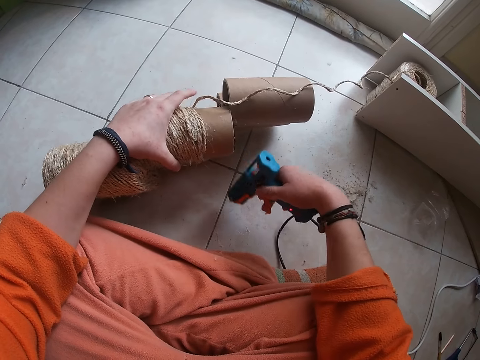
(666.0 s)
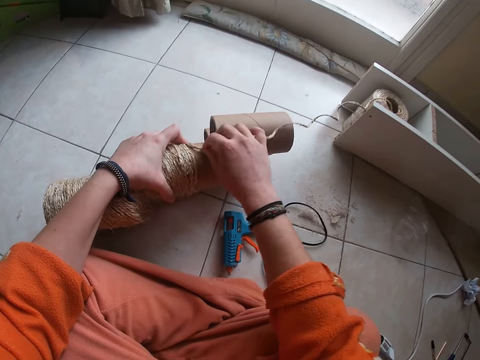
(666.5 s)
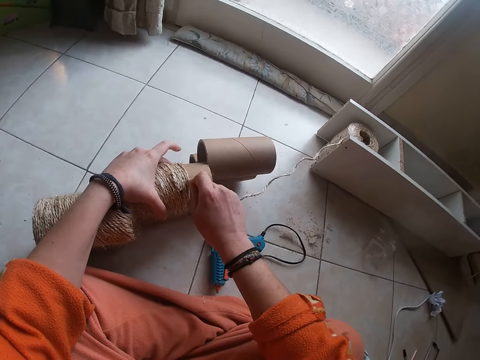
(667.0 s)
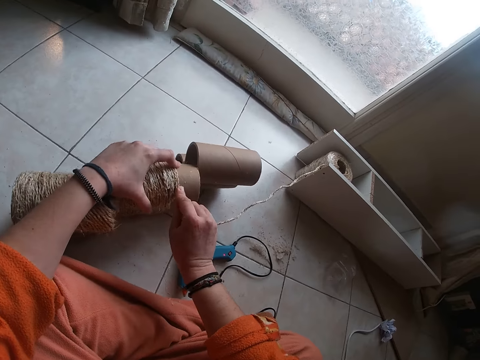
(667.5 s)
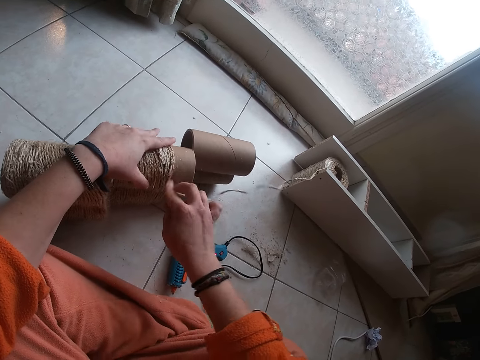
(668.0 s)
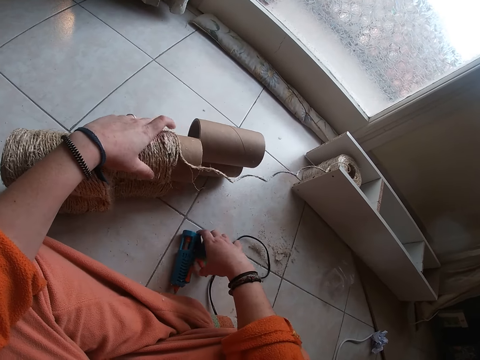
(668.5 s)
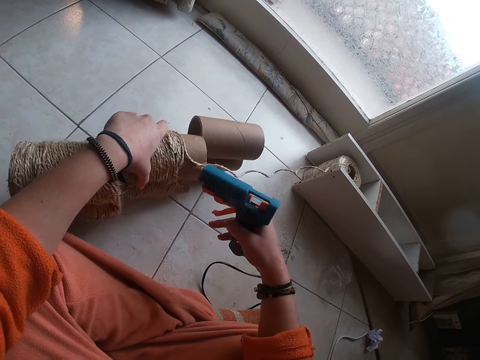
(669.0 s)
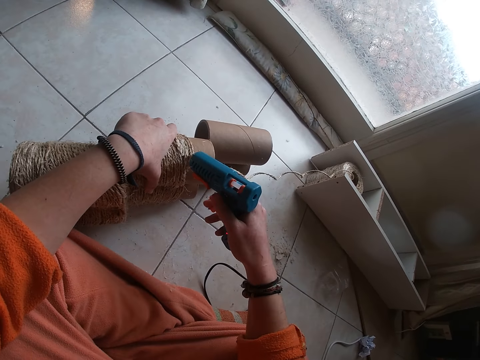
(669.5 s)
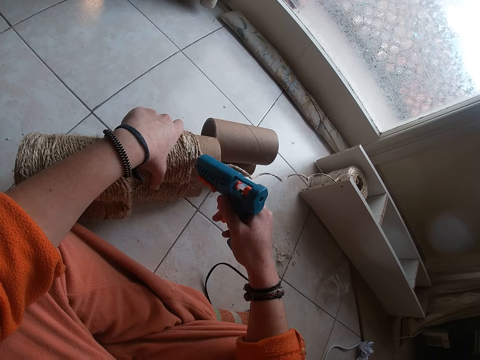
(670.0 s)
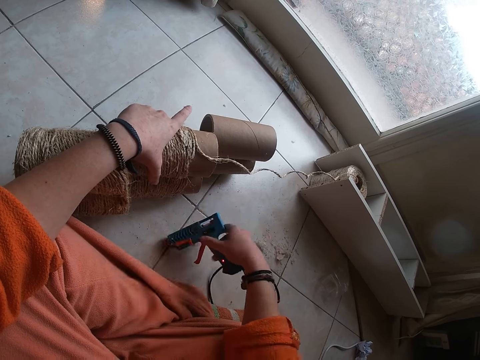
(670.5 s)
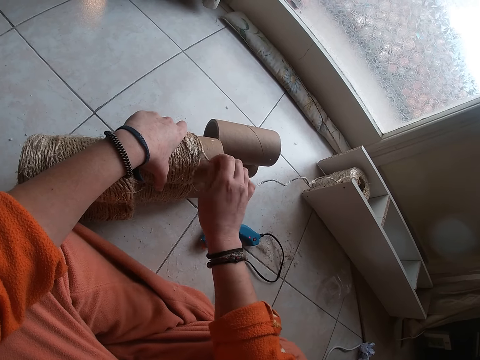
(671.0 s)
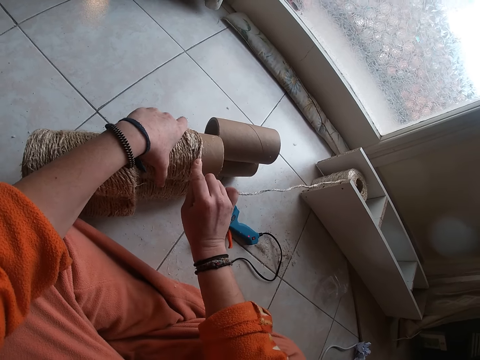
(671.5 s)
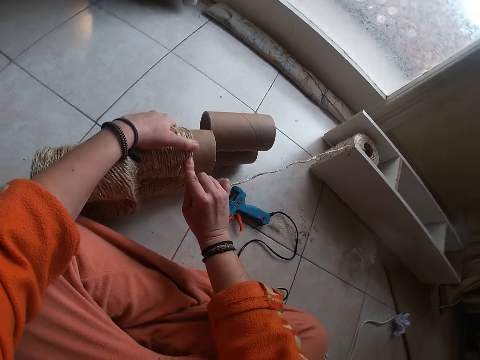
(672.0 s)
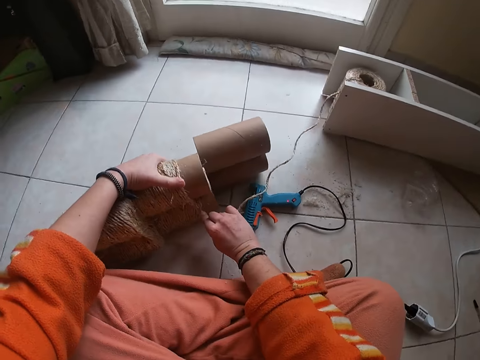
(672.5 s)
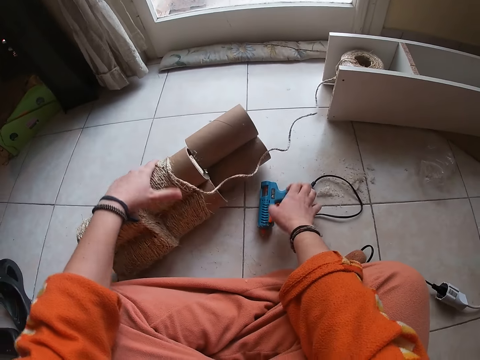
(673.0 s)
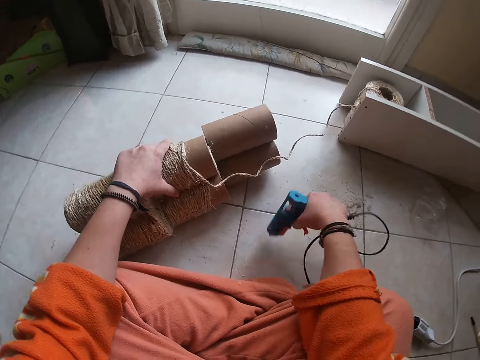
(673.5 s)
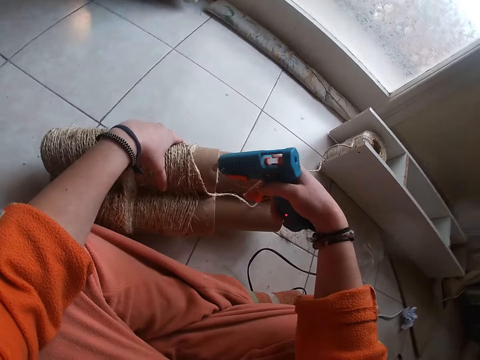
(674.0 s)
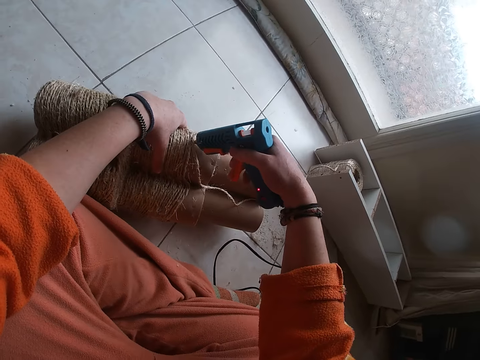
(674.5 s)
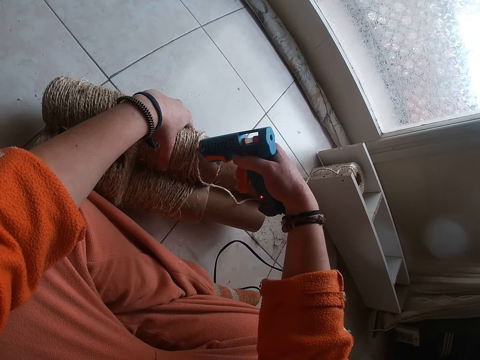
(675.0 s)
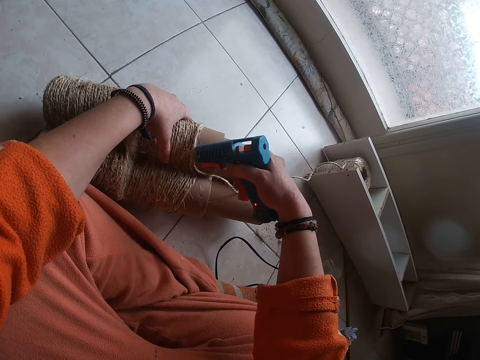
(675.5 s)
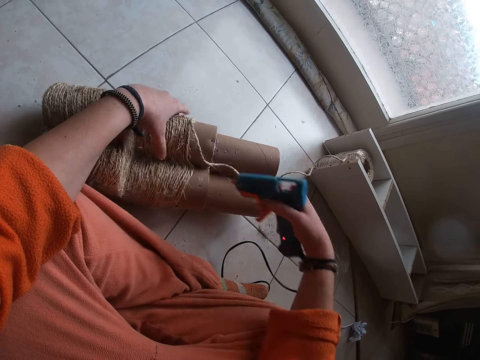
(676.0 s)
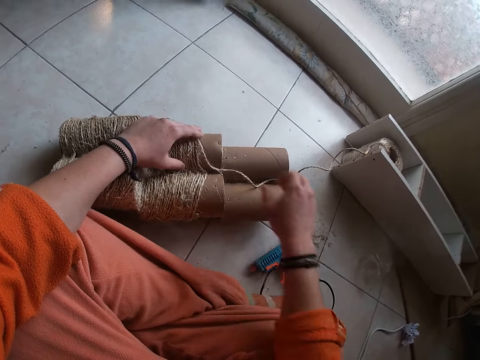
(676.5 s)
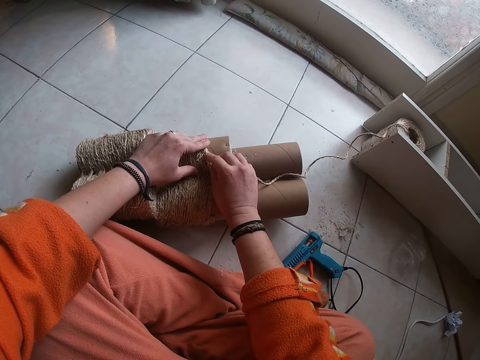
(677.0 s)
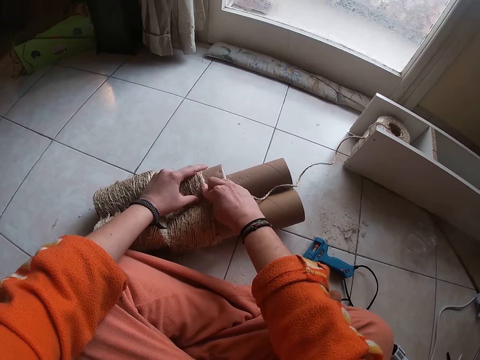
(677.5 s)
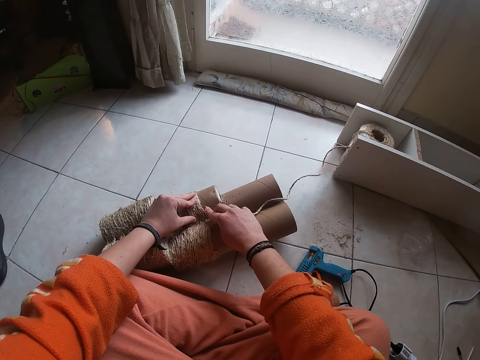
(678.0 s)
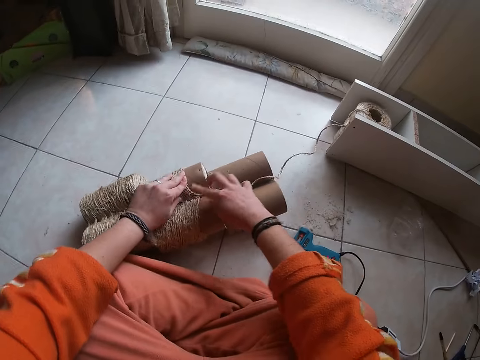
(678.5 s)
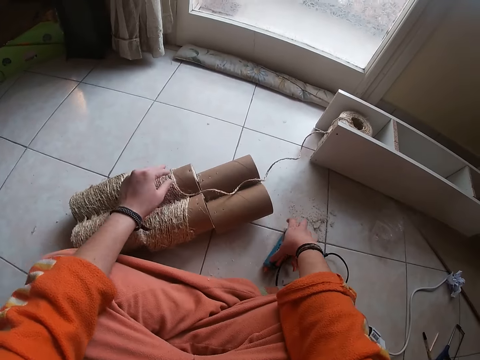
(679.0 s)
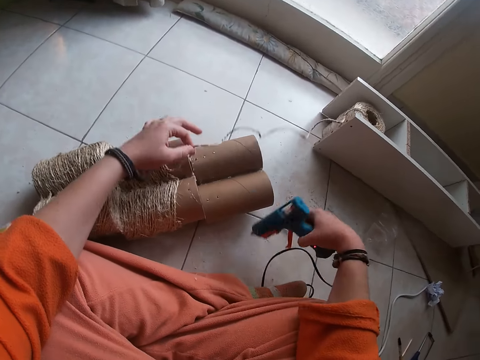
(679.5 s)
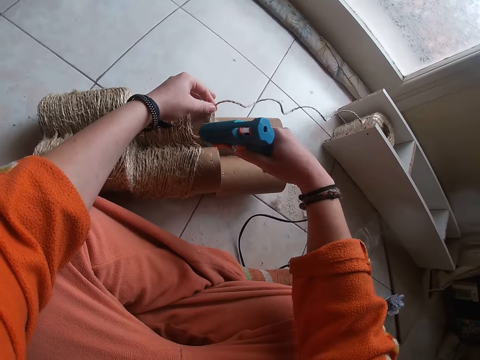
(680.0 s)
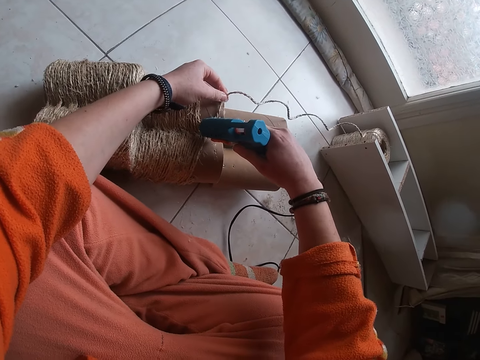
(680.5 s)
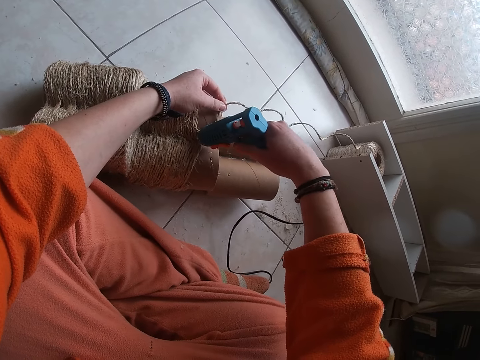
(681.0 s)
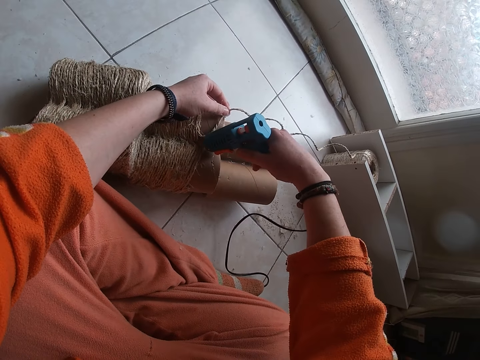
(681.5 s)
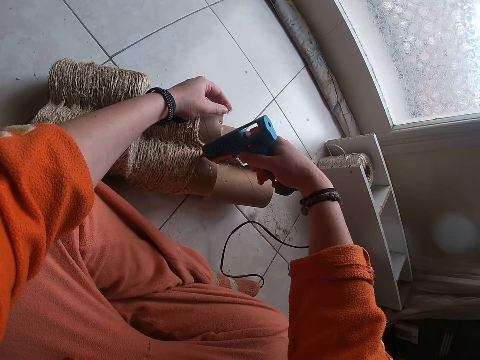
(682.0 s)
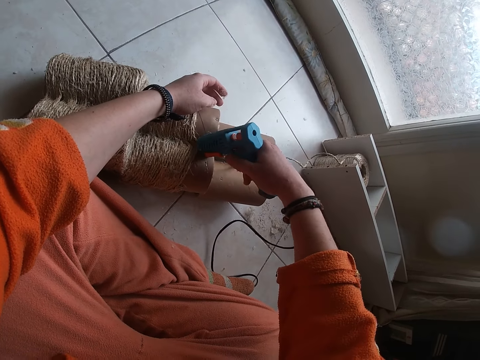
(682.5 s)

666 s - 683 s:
The camera wearer places the glue gun in her right hand on the floor. She attaches yarn to the rolled carton with both her hands. She picks up the glue gun from the floor with her right hand. She applies glue on the carton from the glue gun in her right hand. She places the glue gun in her right hand on the floor. She attaches yarn to the rolled carton with both her hands. She picks up the glue gun from the floor with her right hand. She applies glue on the carton from the glue gun in her right hand. She places the glue gun in her right hand on the floor. She attaches yarn to the rolled carton with both her hands. She picks up the glue gun from the floor with her right hand. She holds a piece of yarn in her left hand. She applies glue on the carton from the glue gun in her right hand.

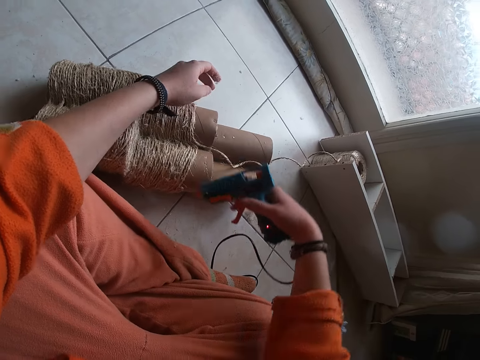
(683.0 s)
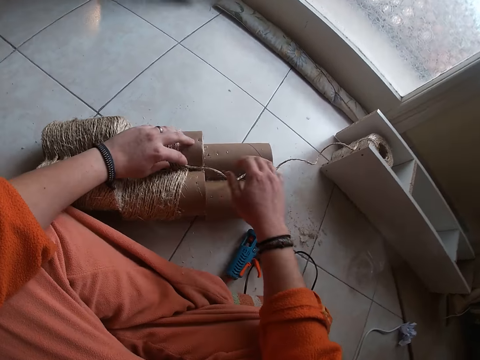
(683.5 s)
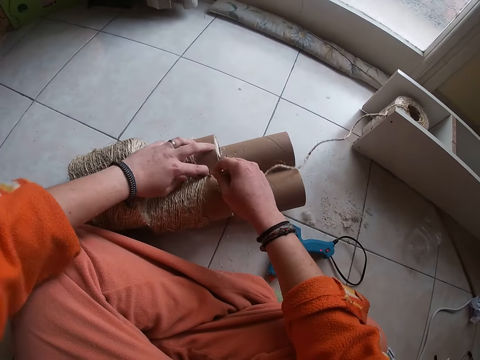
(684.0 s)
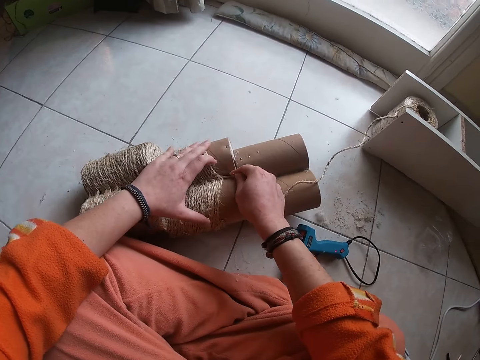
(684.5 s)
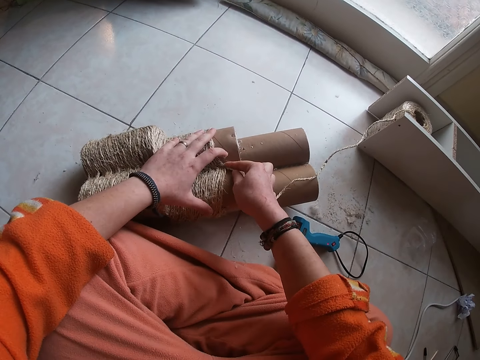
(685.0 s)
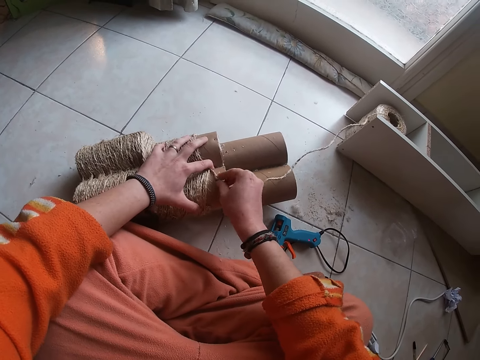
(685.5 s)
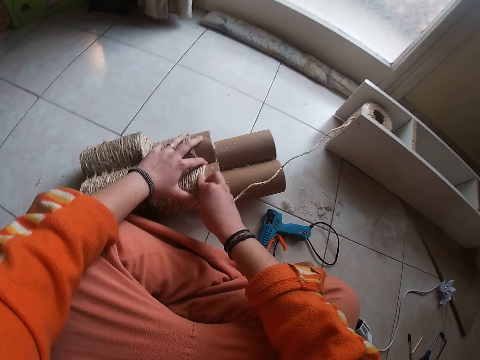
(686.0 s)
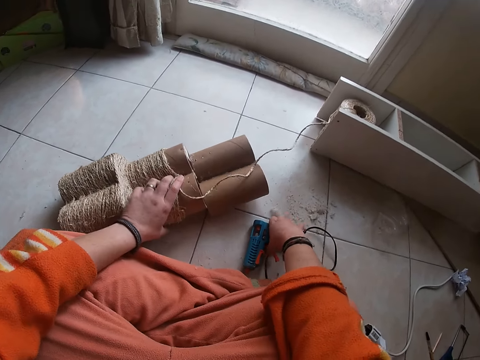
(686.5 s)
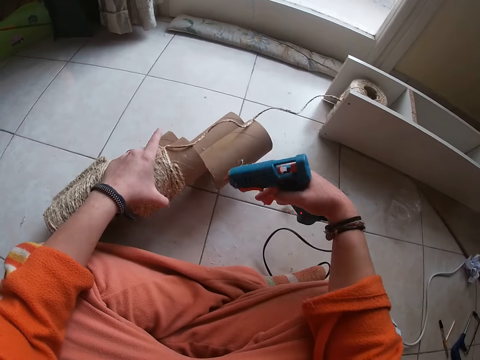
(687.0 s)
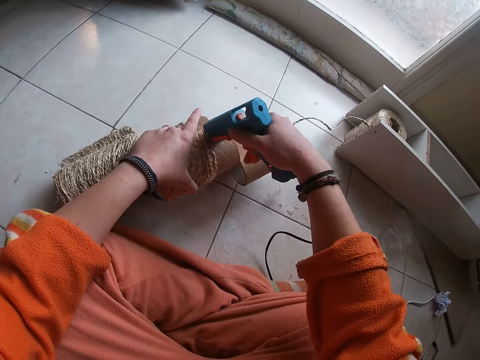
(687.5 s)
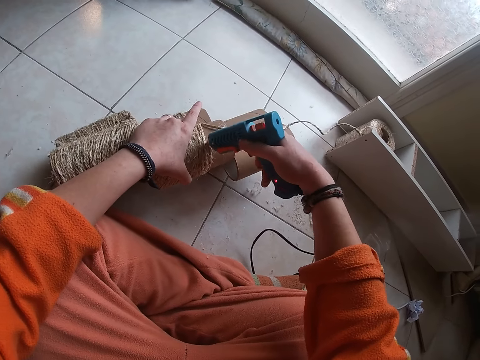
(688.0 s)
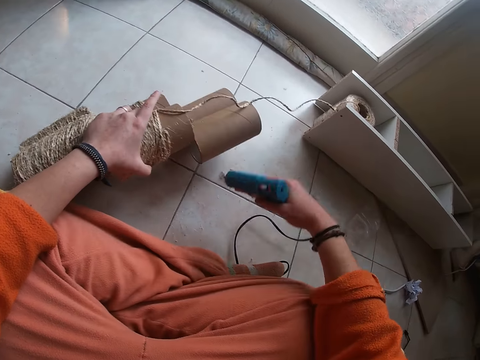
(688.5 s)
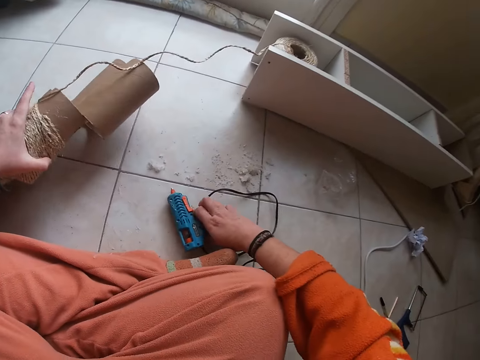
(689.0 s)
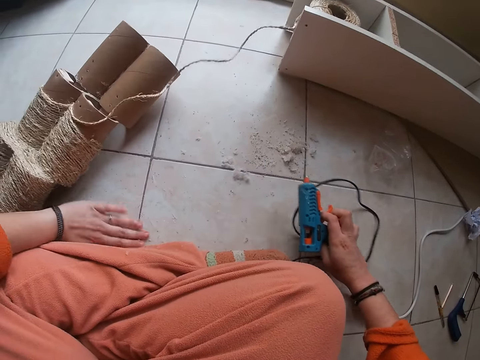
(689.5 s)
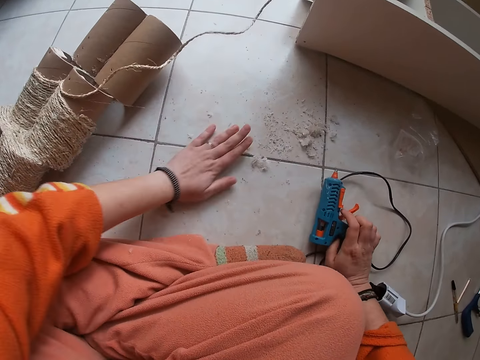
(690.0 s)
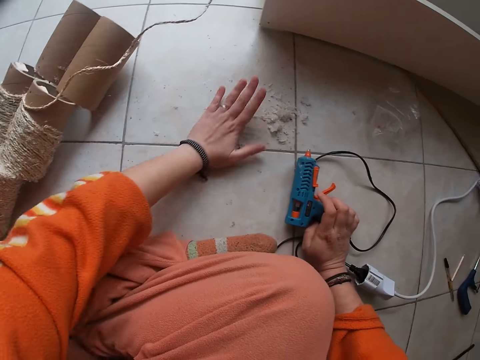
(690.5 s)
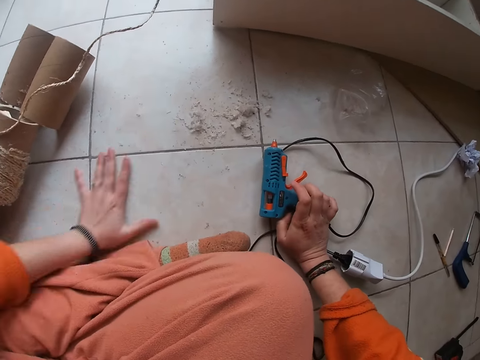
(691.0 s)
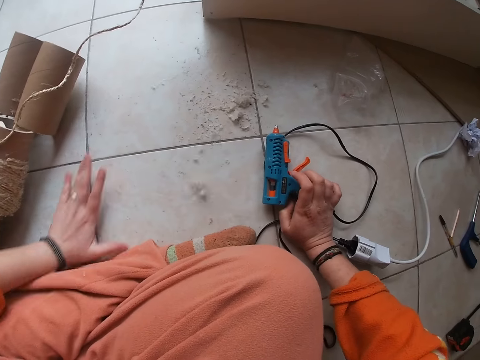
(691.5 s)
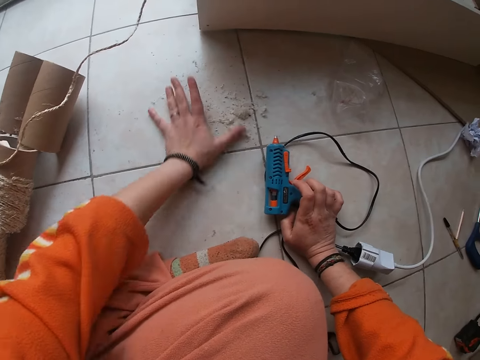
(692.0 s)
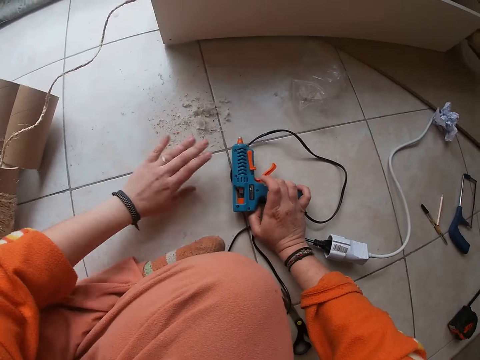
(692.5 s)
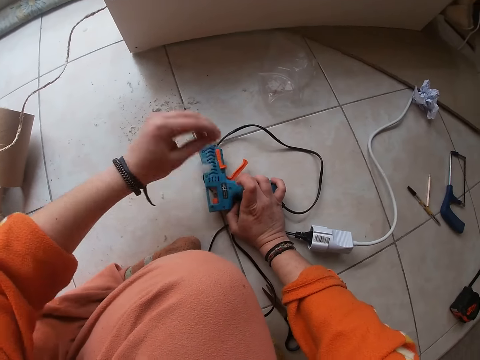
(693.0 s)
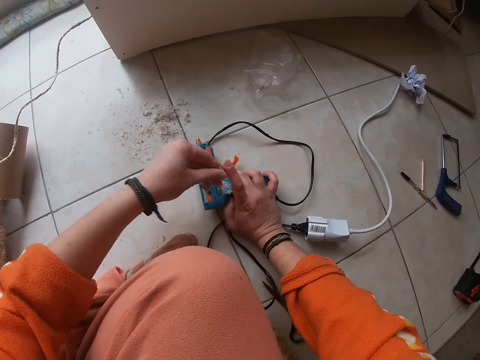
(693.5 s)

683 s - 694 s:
The camera wearer places the glue gun in her right hand on the floor. She attaches yarn to the rolled carton with both her hands. She picks up the glue gun from the floor with her right hand. She applies glue on the carton from the glue gun in her right hand. She places the glue gun in her right hand on the floor. She gathers the peeled glue on the floor with her left hand. She removes peeled glue from her right hand with her left hand.
